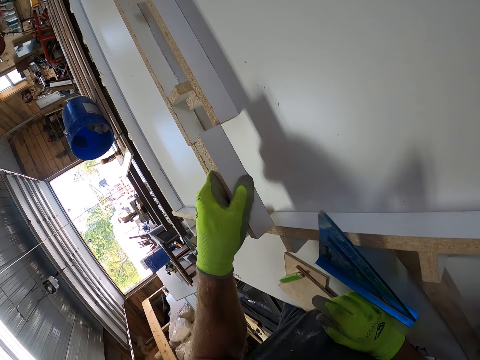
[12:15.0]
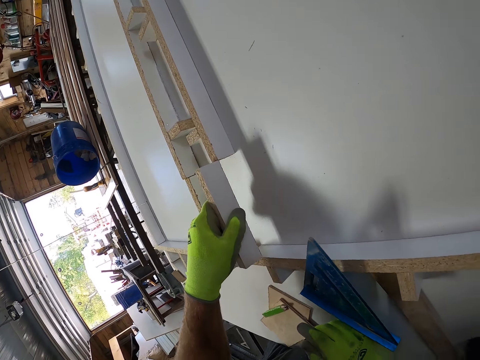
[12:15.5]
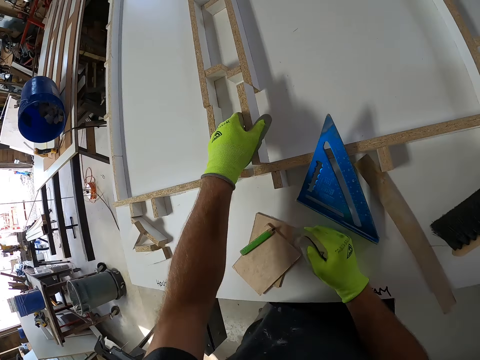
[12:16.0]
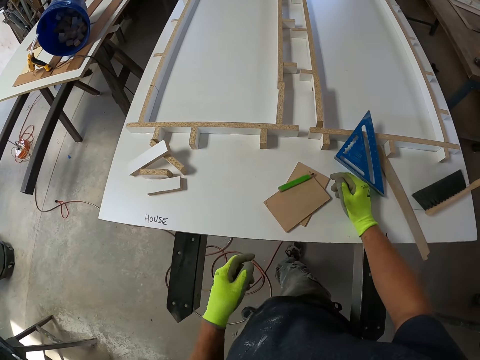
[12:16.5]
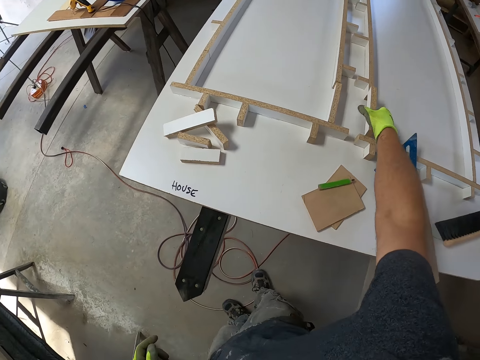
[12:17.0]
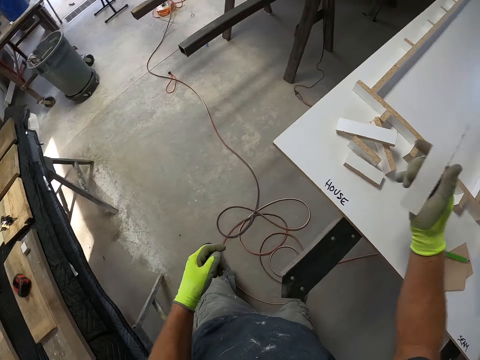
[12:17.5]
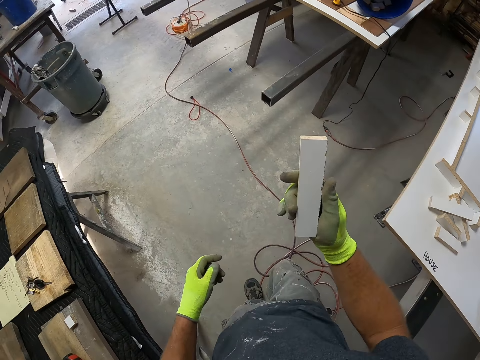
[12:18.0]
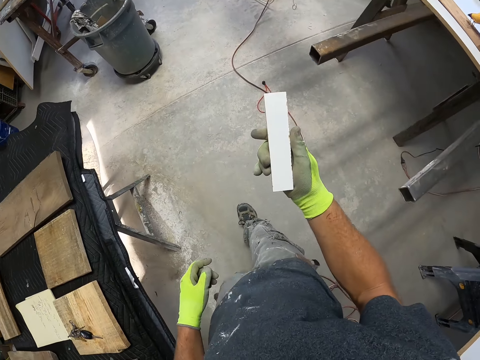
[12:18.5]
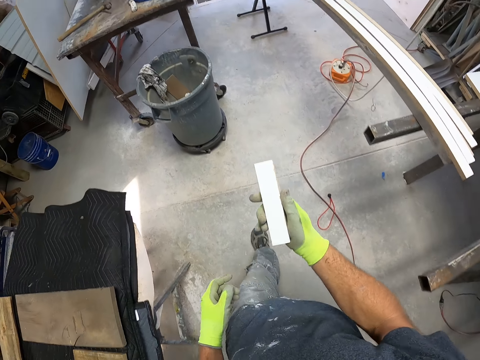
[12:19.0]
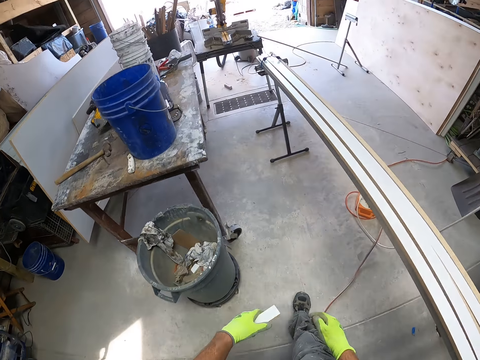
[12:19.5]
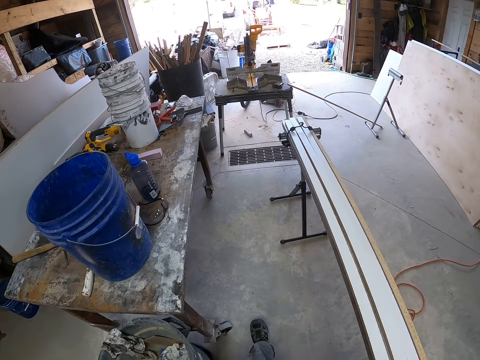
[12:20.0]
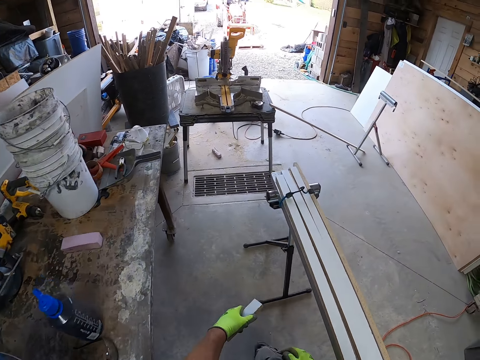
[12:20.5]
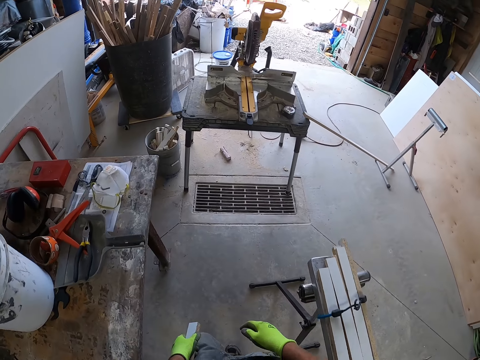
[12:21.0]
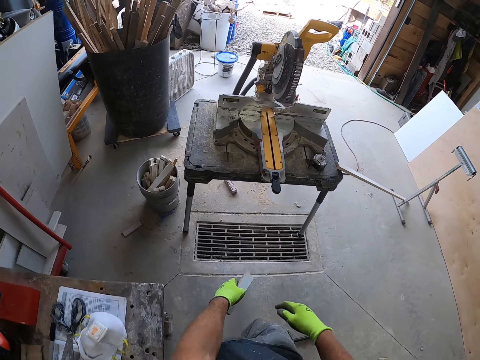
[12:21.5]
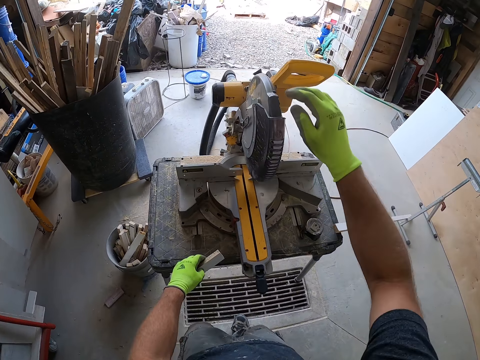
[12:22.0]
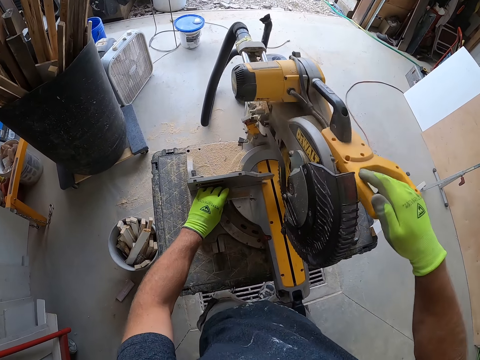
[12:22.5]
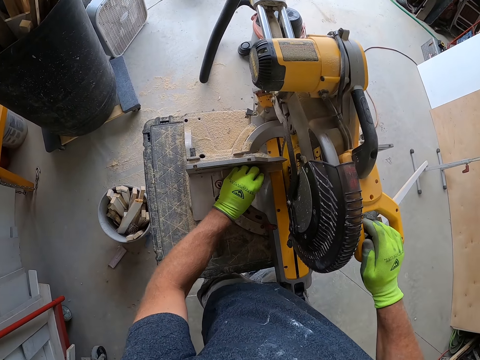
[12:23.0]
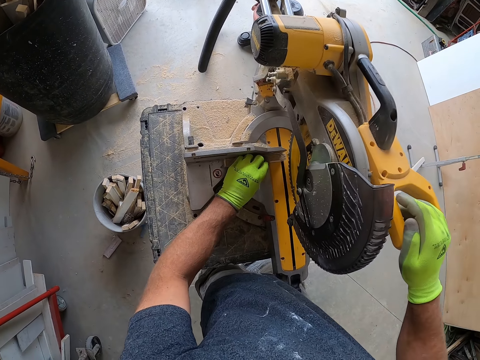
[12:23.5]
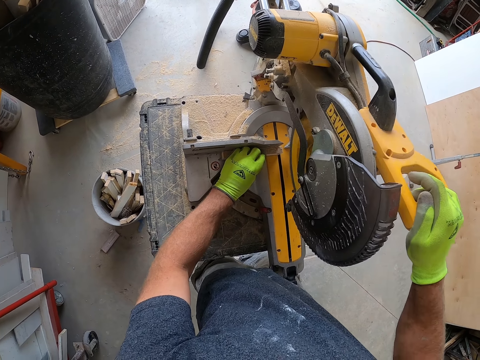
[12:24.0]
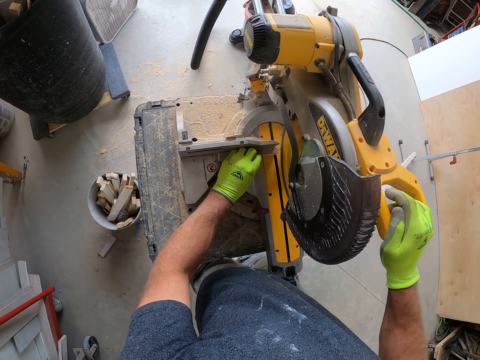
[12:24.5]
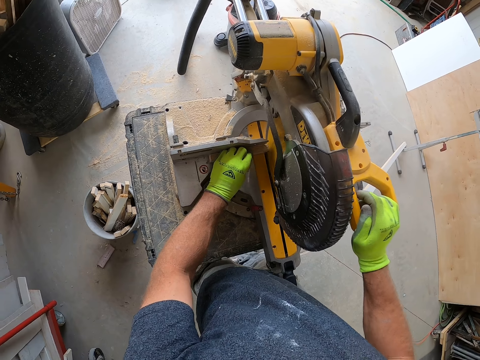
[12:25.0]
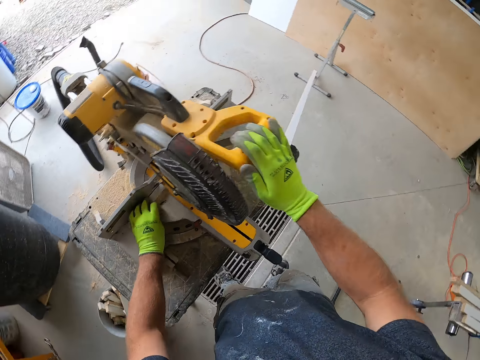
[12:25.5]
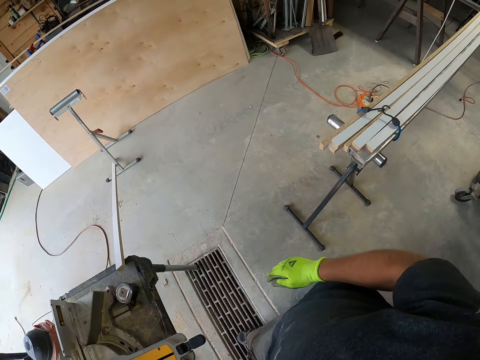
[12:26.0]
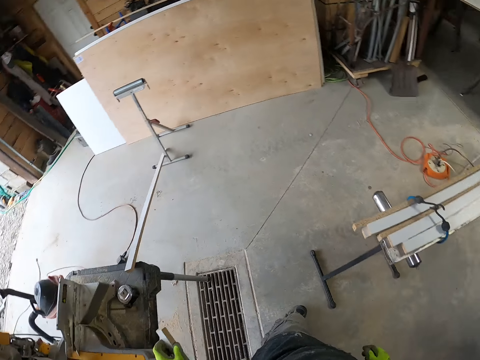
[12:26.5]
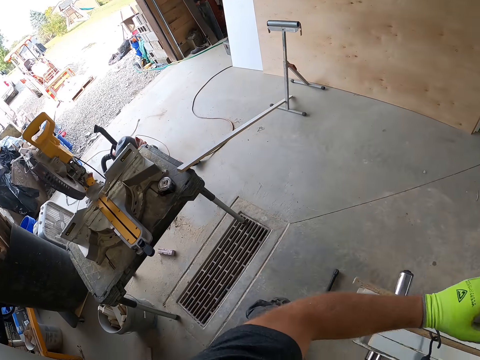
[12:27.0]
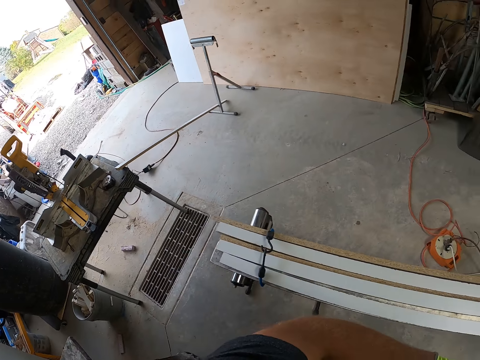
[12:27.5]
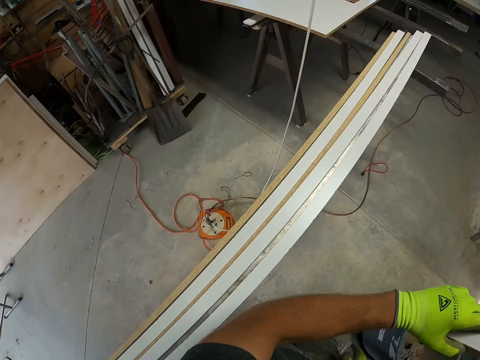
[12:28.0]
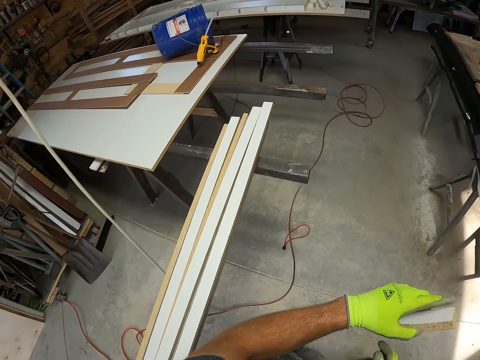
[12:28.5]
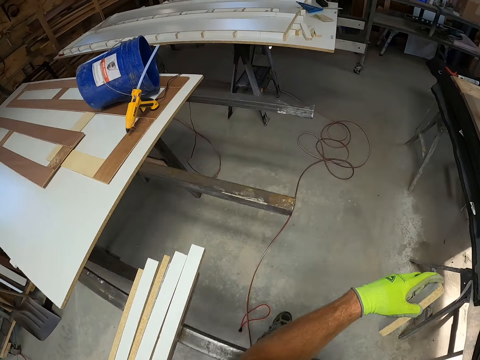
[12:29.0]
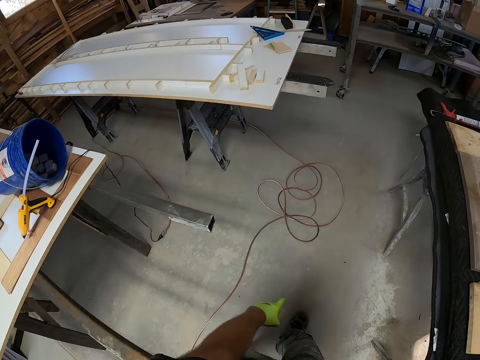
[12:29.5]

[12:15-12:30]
The camera wearer places the wood on the board. They pick up a piece of wood from a table. They walk around a garage. They grab the saw. They put the piece of wood on a wood cutter. They cut the piece of wood with the wood cutter. They walk around the garage.

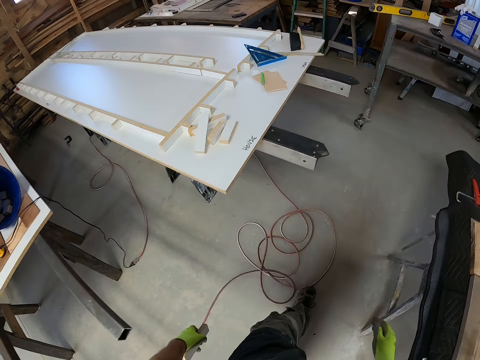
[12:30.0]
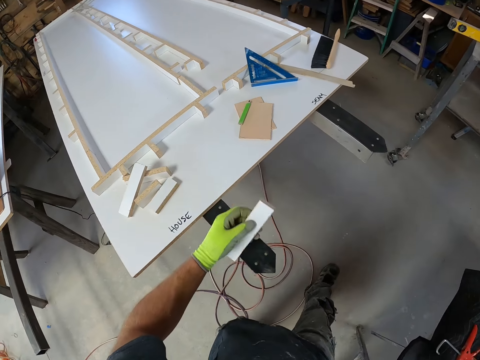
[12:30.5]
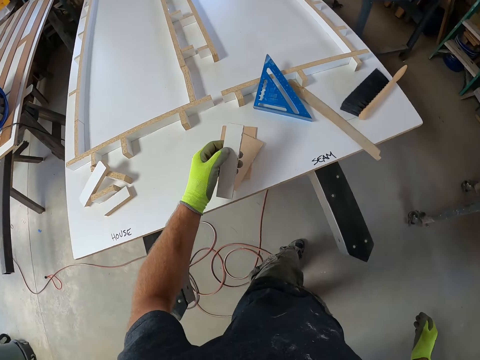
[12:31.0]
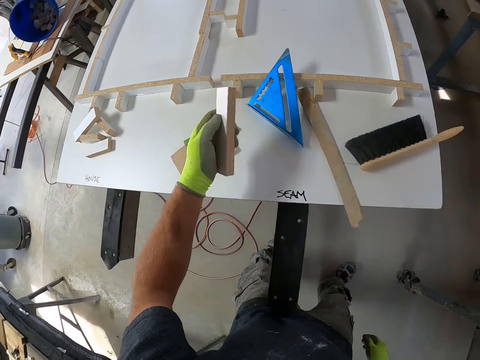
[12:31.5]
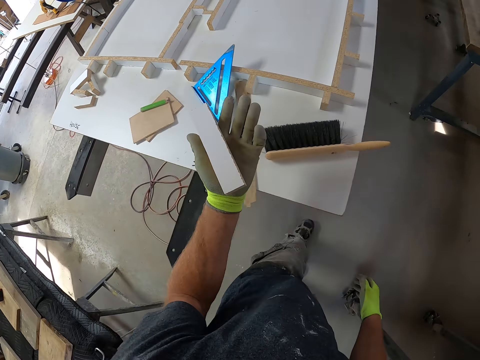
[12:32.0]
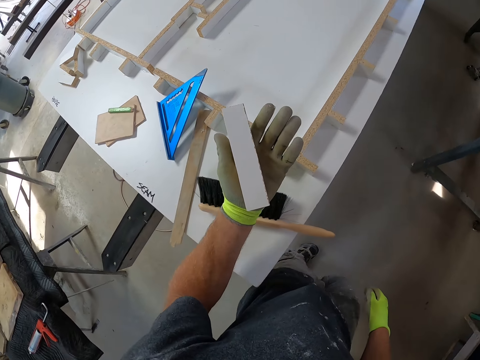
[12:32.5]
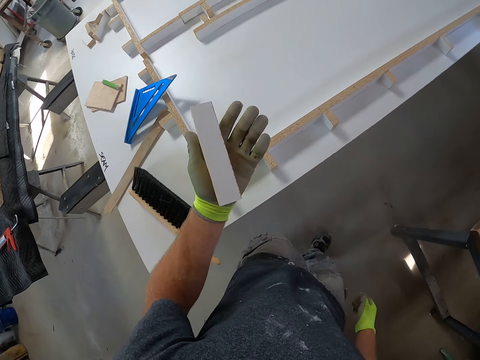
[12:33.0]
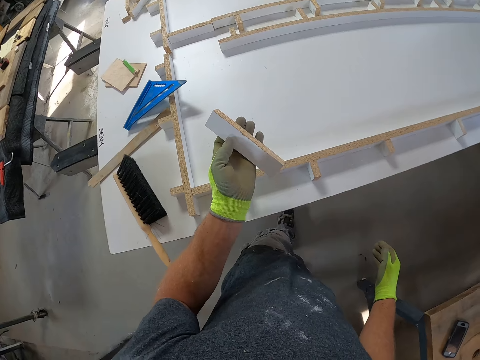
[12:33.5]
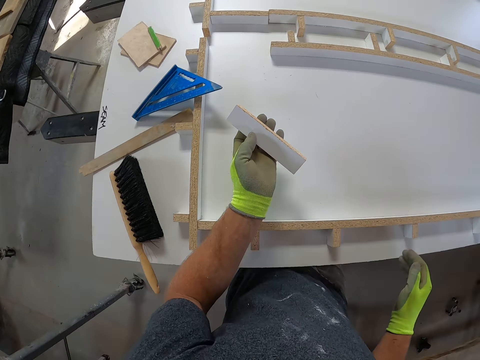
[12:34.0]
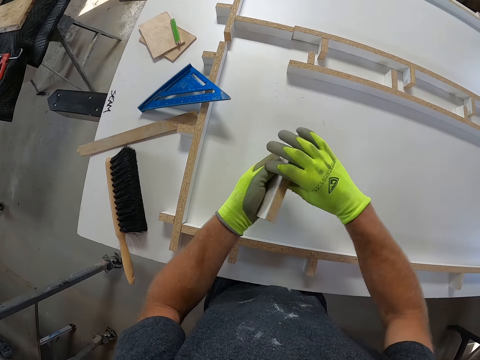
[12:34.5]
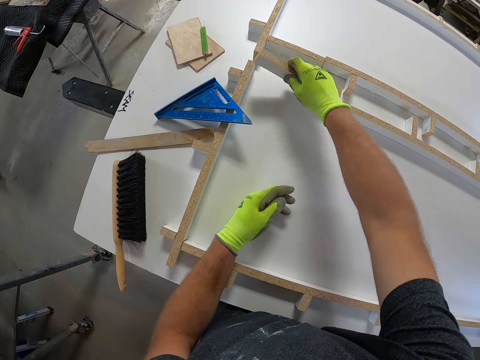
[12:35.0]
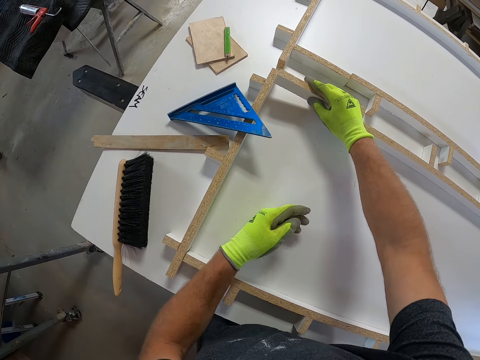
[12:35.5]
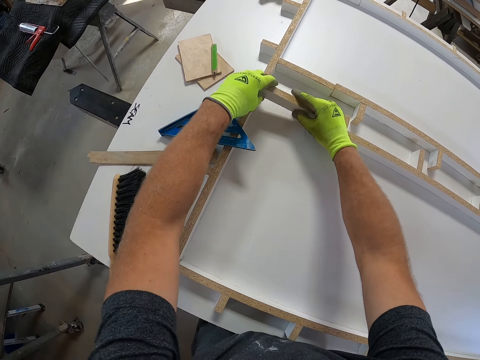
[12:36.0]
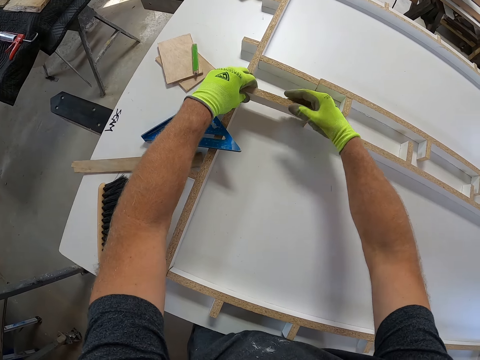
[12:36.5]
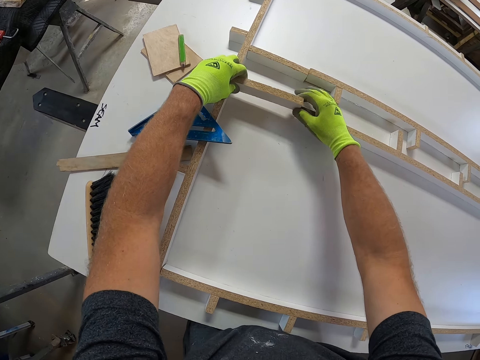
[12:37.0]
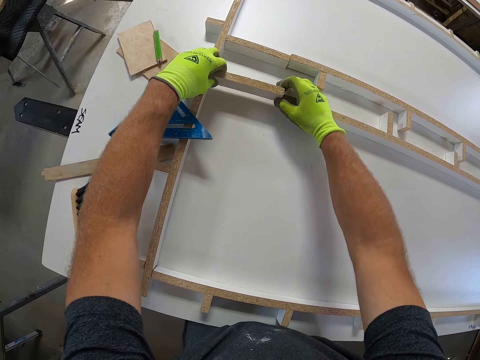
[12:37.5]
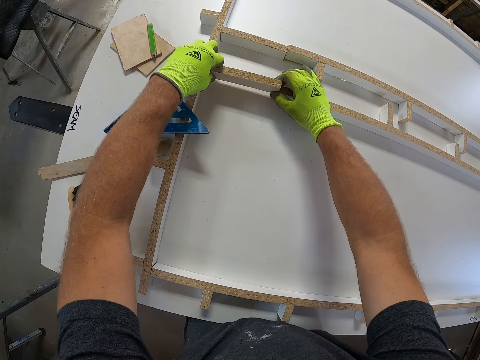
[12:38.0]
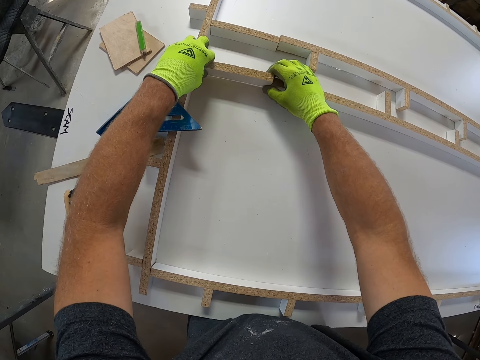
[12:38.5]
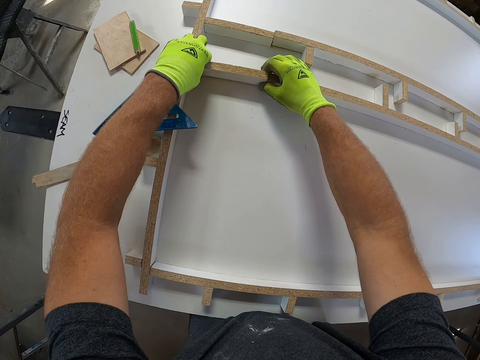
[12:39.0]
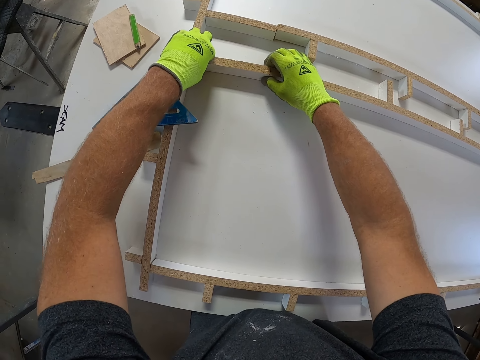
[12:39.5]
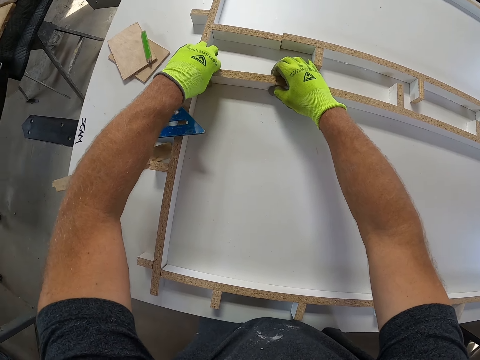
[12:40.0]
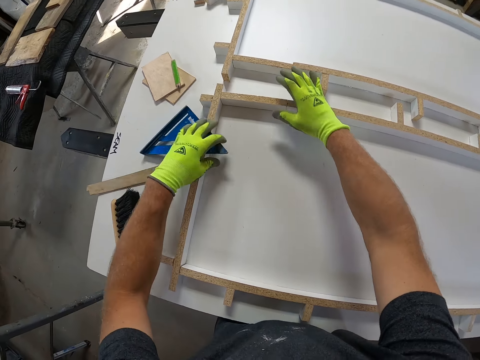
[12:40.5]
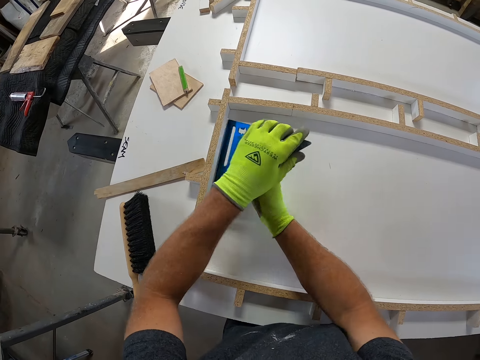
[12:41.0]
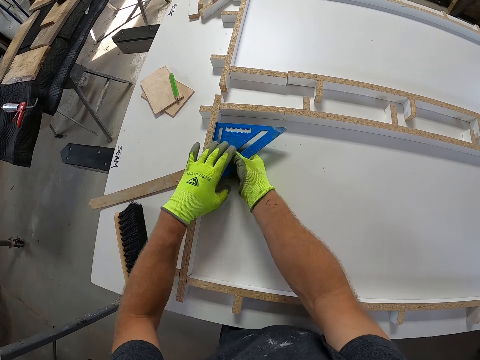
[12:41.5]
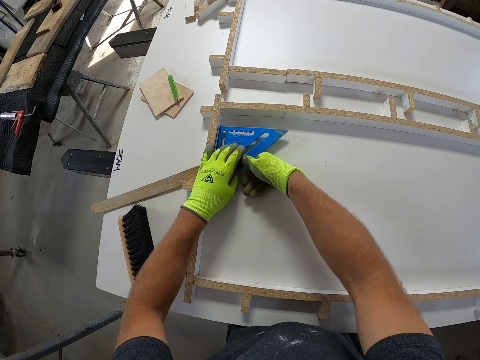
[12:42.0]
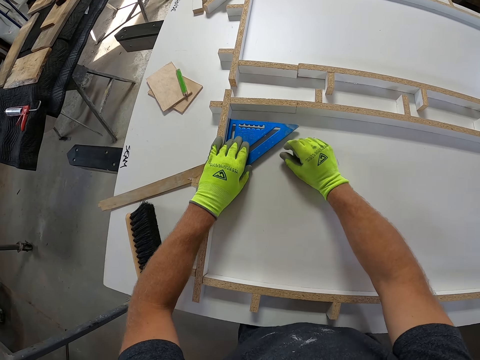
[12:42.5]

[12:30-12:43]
The camera wearer aligns a piece of wood on a wood model on a table. They fix the wood to the board. They pick up a triangle ruler from the table.
